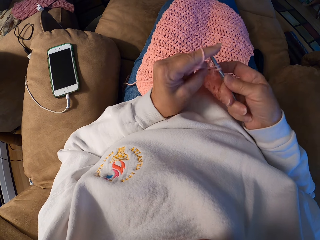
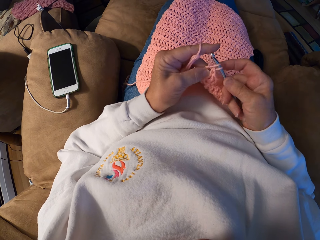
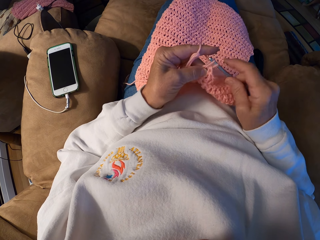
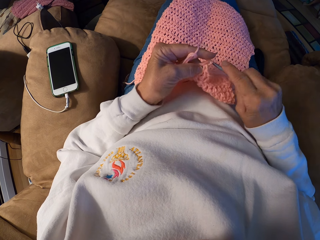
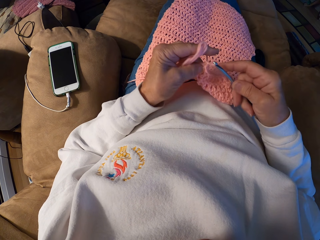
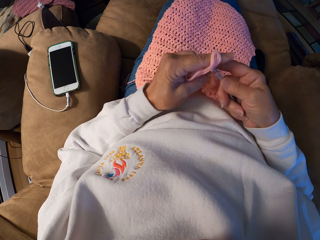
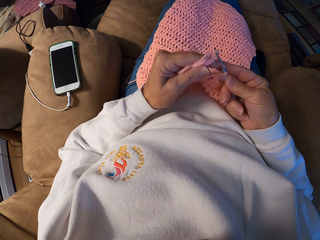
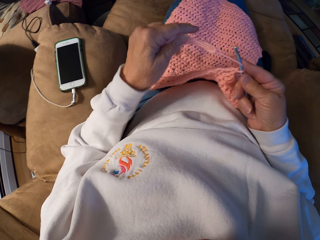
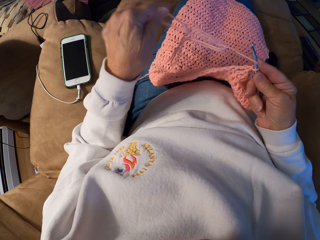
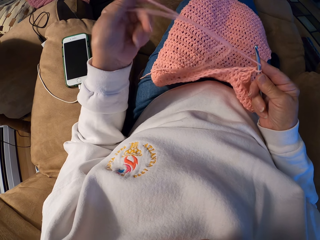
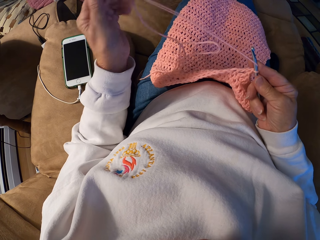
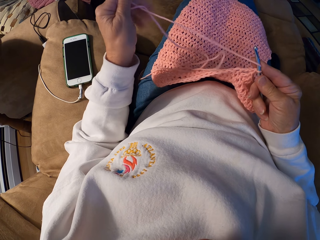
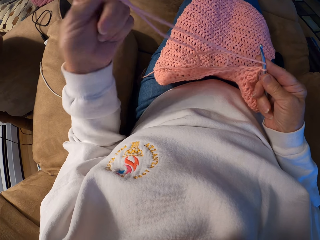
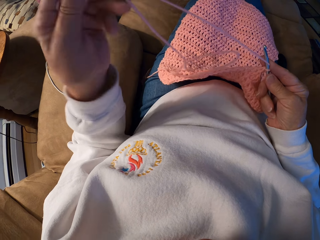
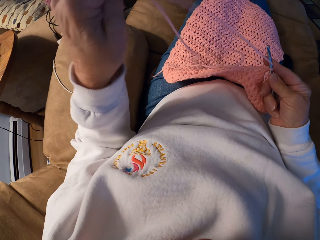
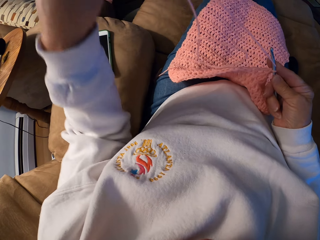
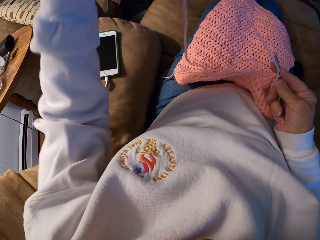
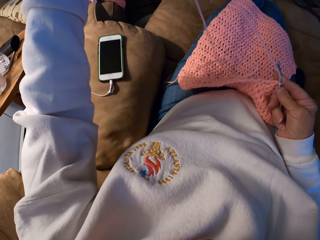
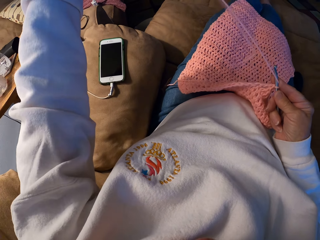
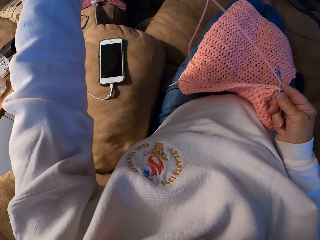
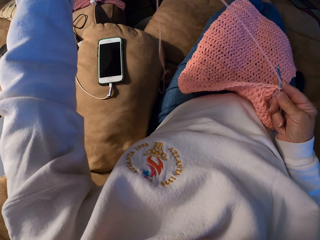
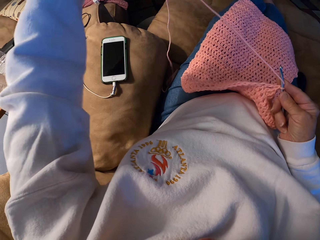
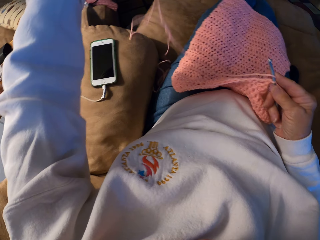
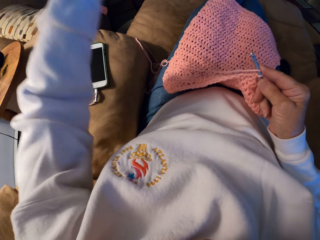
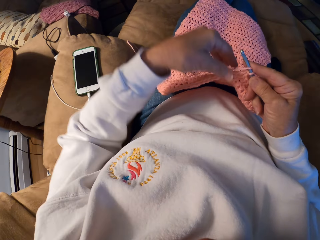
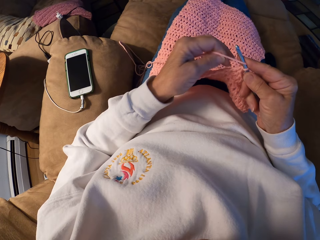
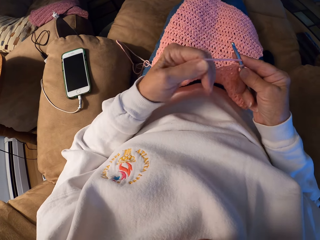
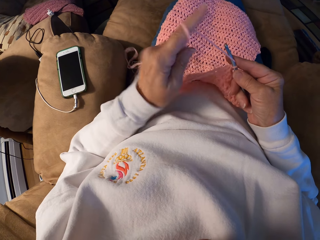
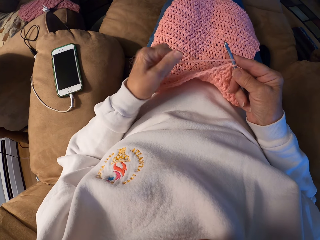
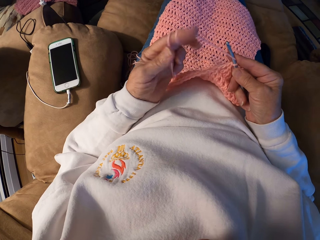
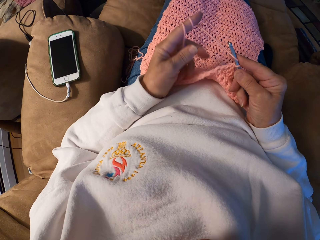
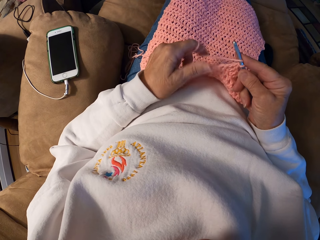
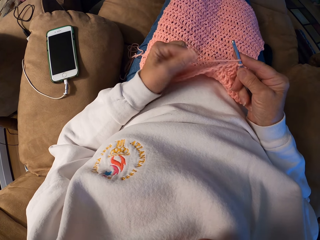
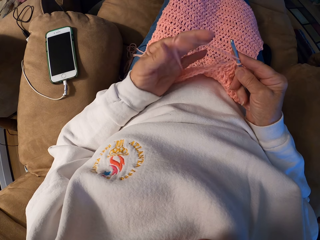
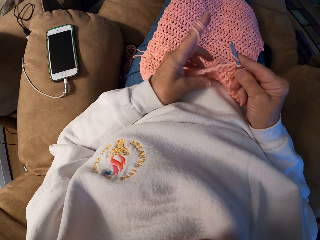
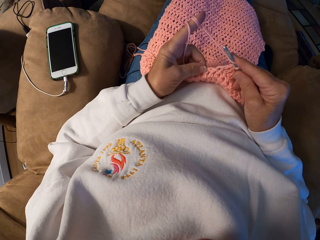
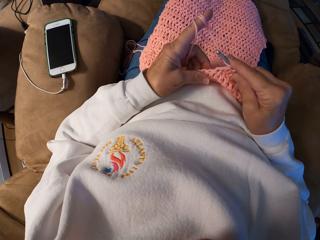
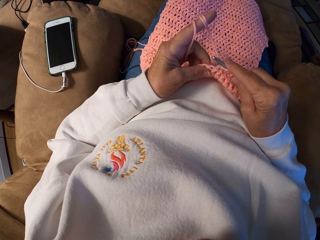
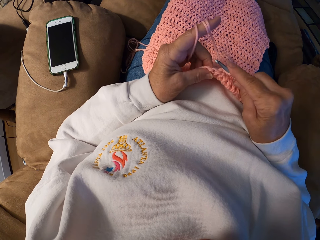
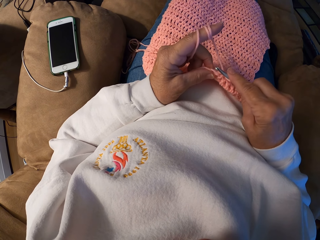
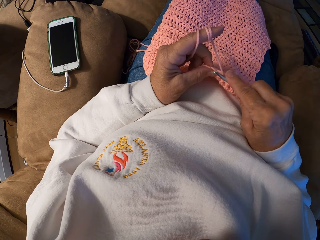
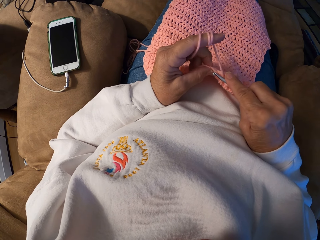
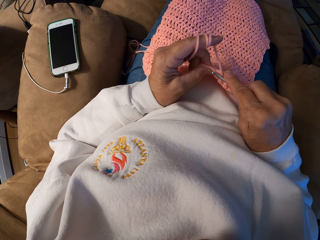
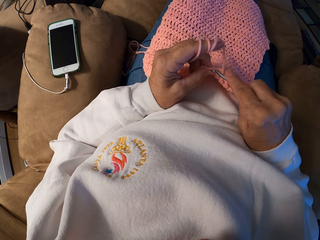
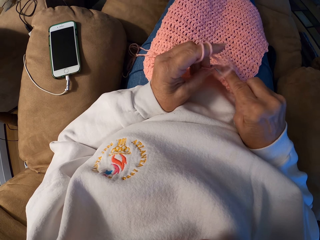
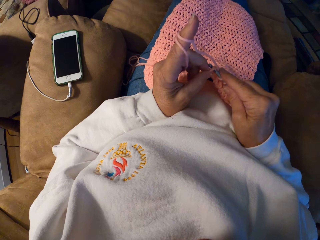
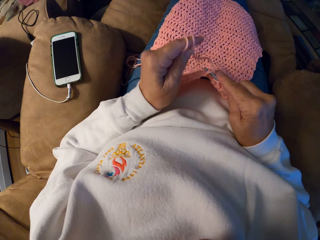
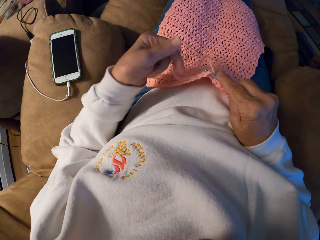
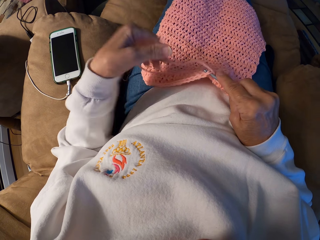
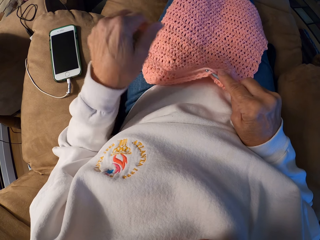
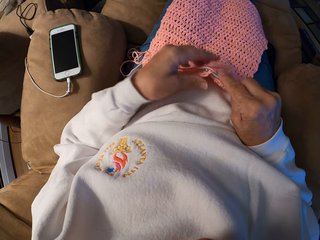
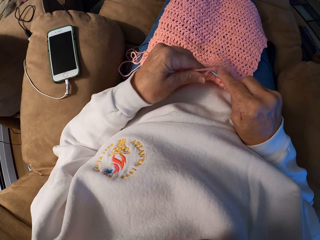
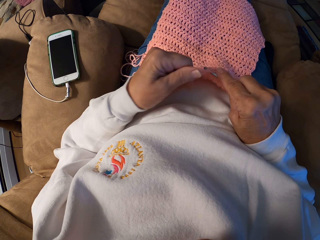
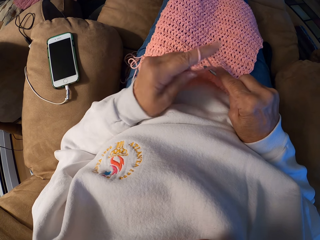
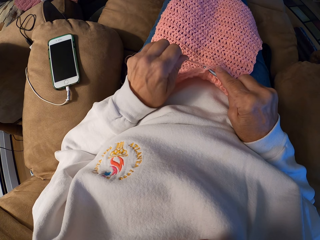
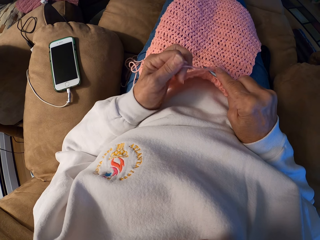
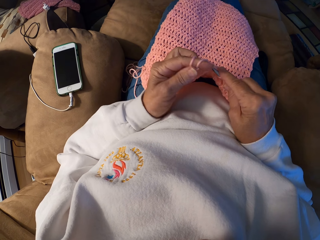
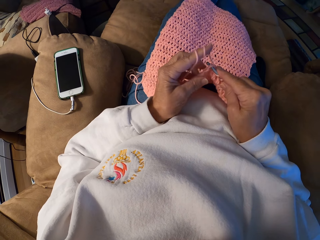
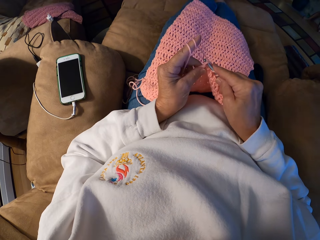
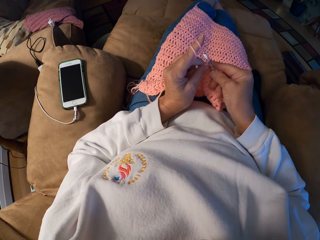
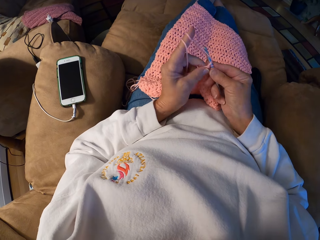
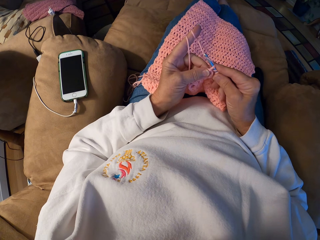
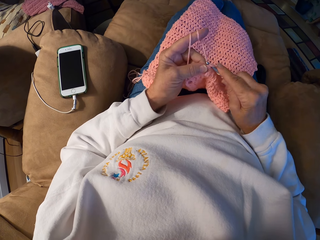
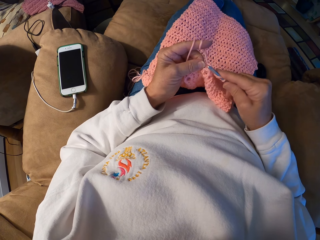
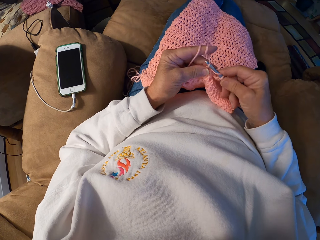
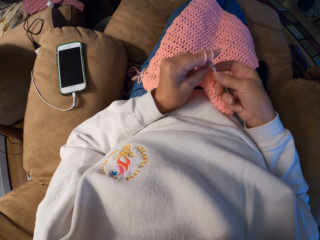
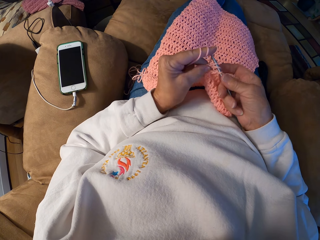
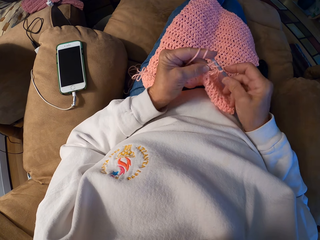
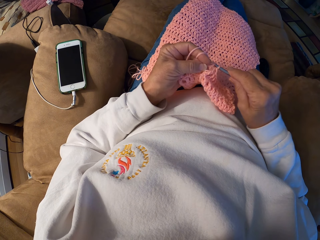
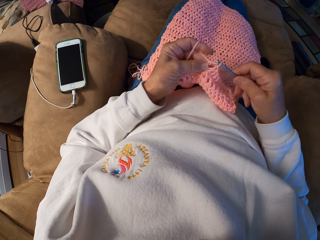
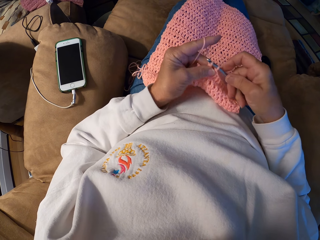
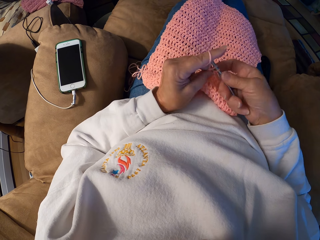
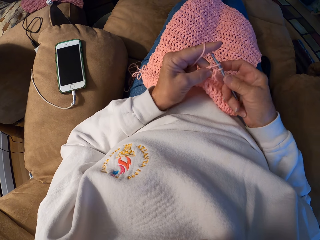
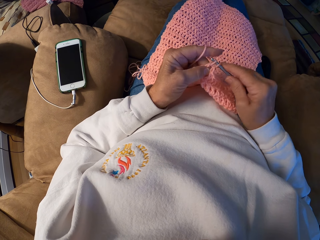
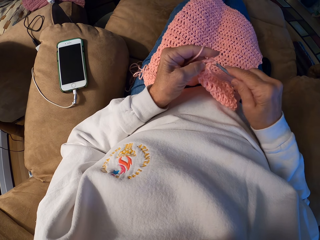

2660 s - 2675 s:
The camera wearer adjusts the yarn with her left hand. She unties the yarn. She adjusts the yarn with her left index finger. She ties the yarn on the finger. She crochets a piece of cloth using the crochet hook with her hands. She adjusts the yarn with her left hand. She unties the yarn from the finger. She ties the yarn on the finger. She crochets the piece of cloth using the crochet hook with her hands.

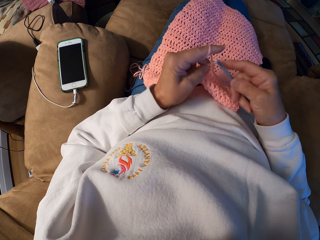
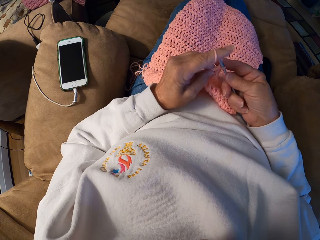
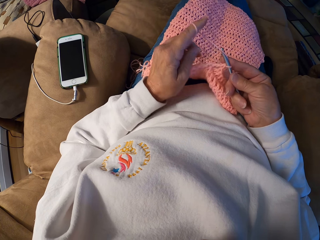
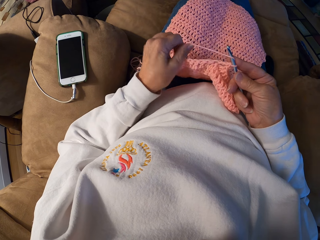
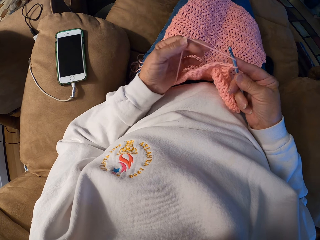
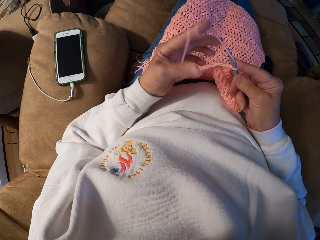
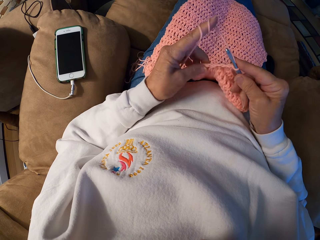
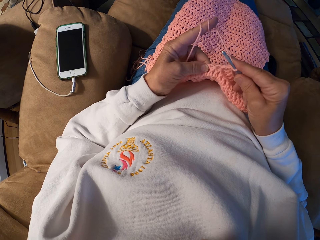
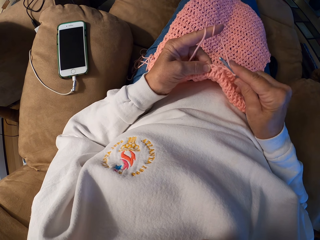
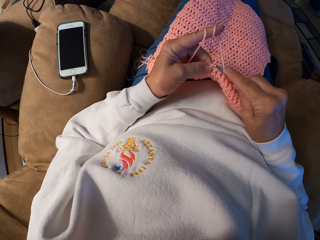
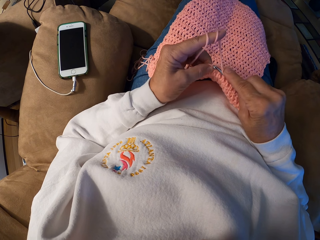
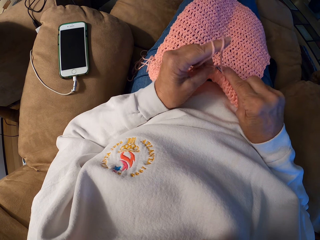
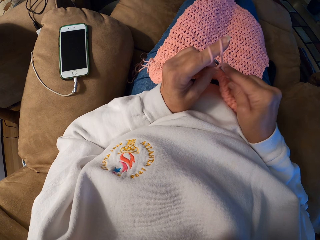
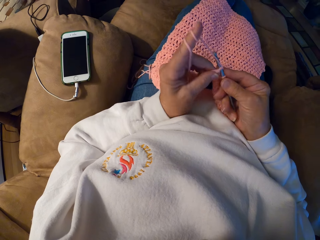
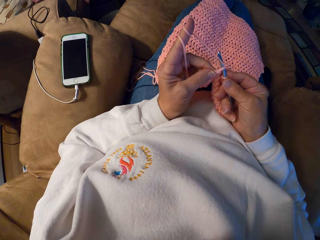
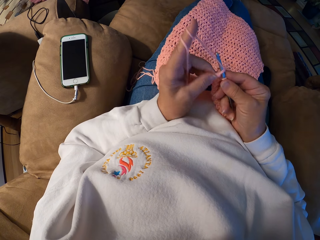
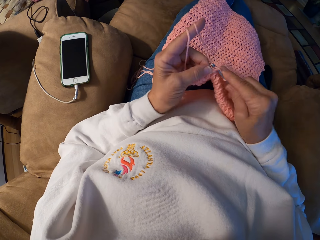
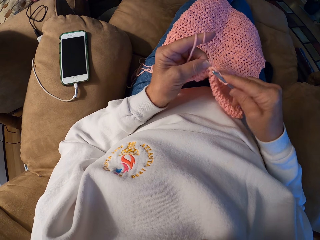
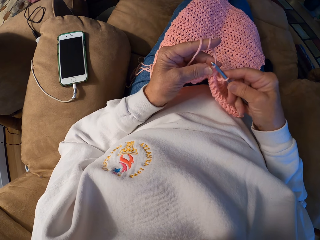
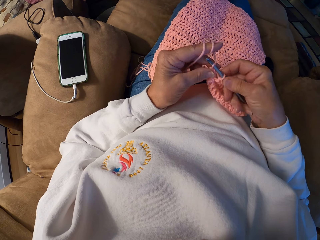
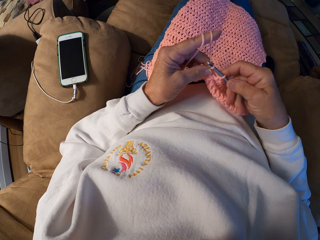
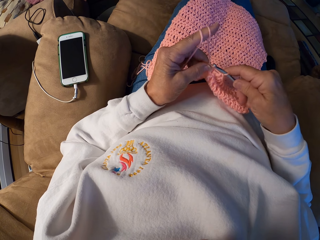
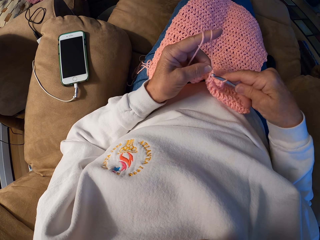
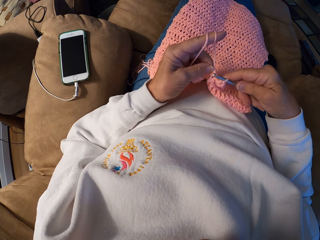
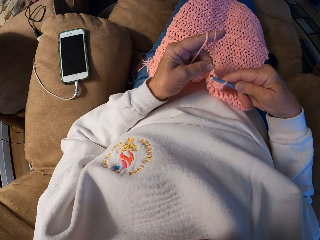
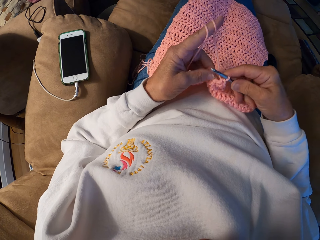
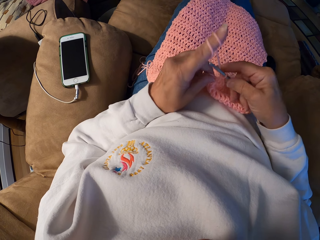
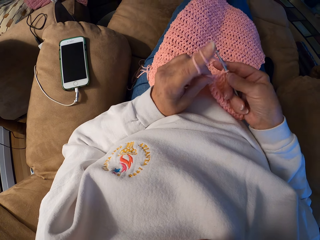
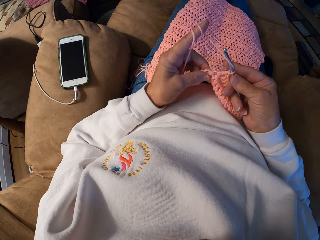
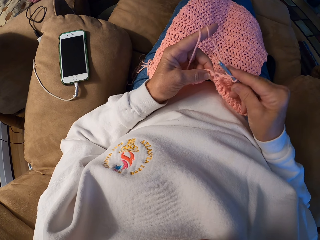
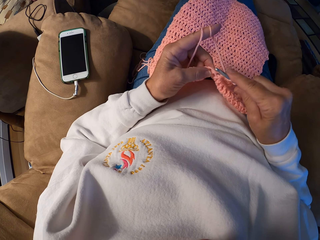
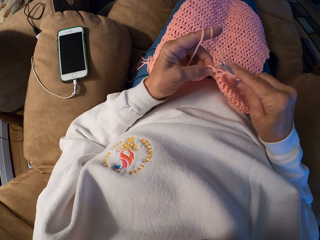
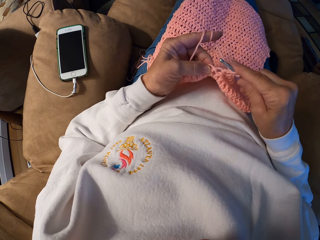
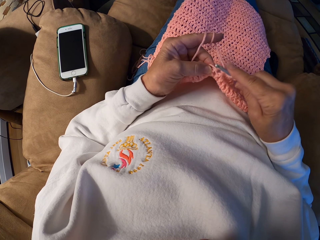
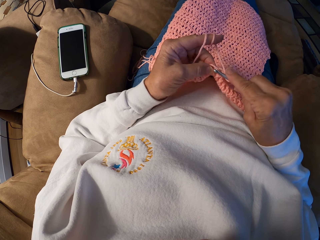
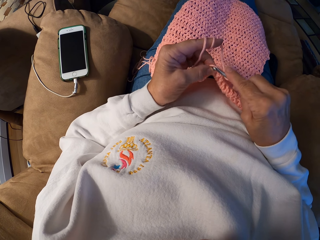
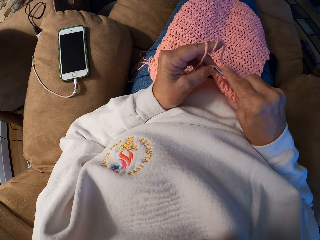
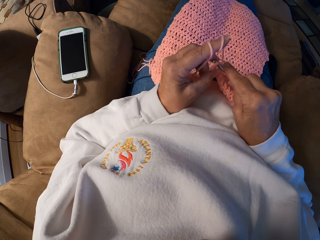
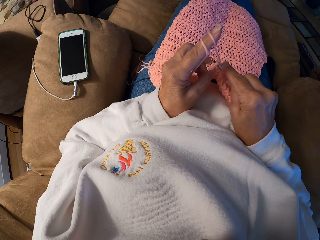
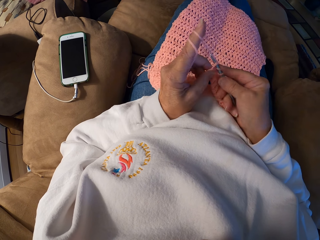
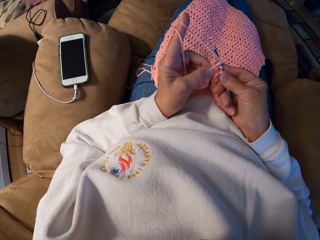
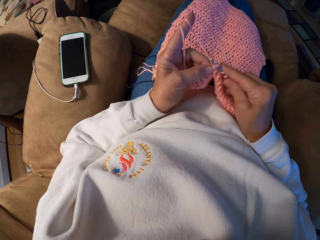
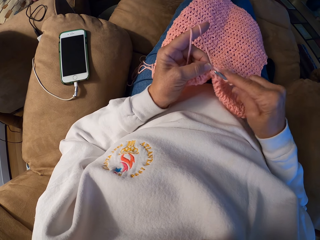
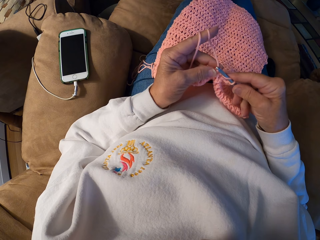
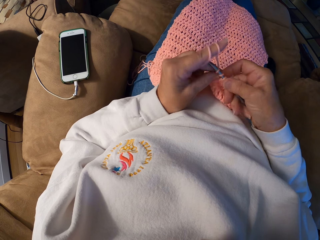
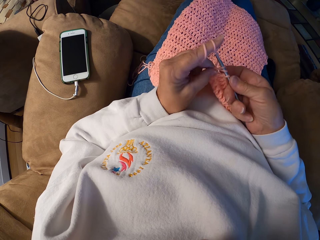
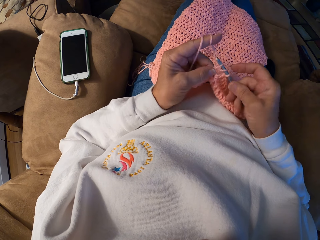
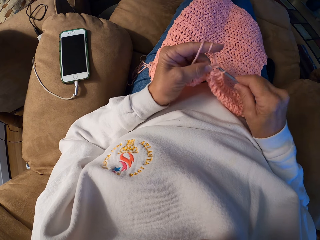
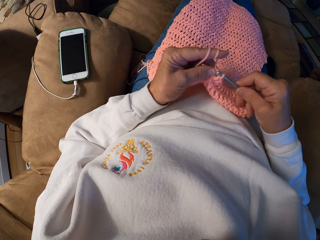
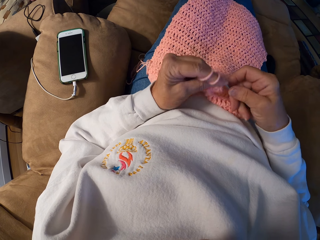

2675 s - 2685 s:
The camera wearer adjusts the yarn with her left index finger. She ties the yarn on the finger. She crochets a piece of cloth using the crochet hook with her hands.
